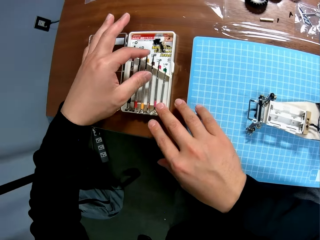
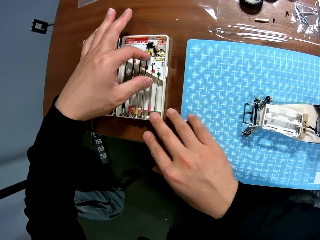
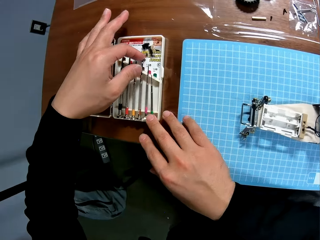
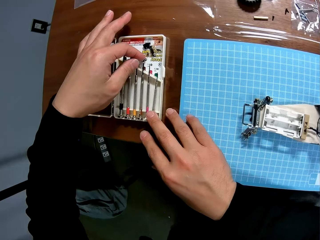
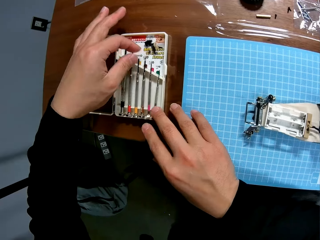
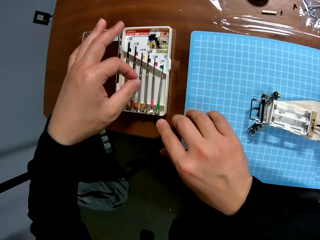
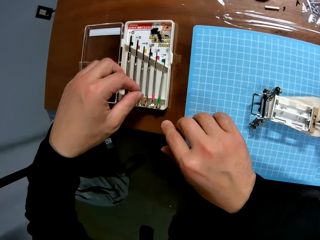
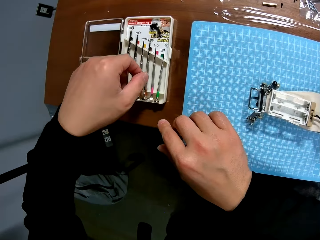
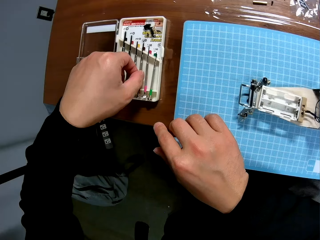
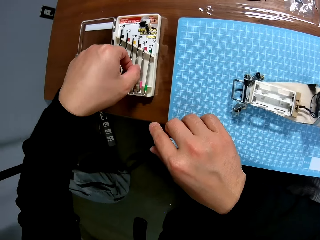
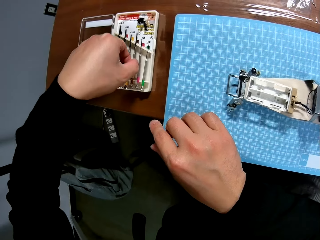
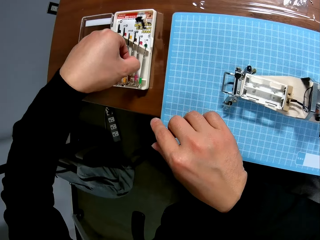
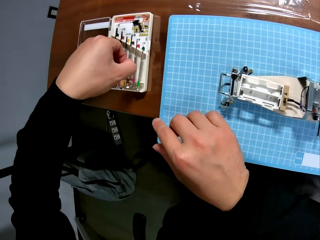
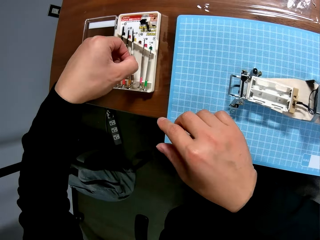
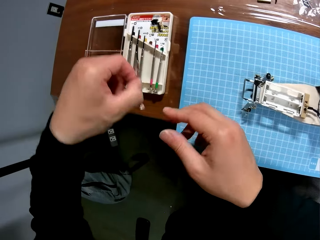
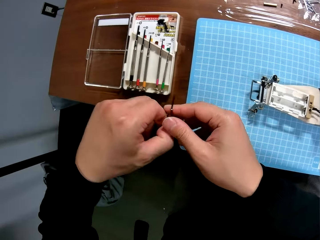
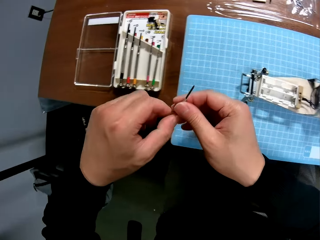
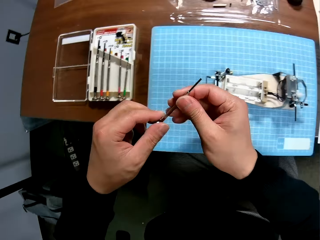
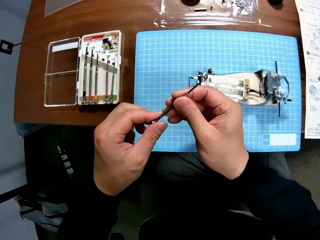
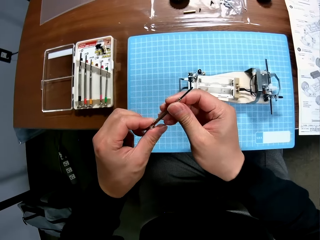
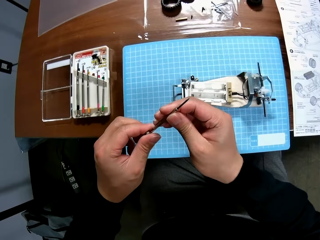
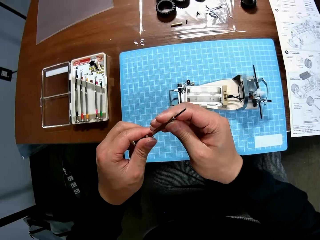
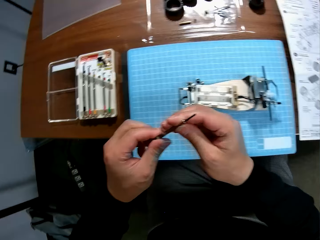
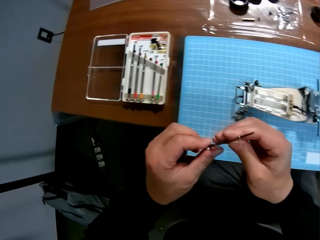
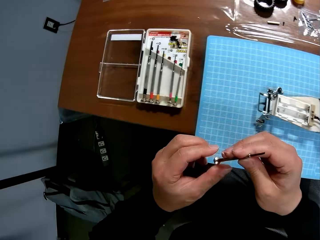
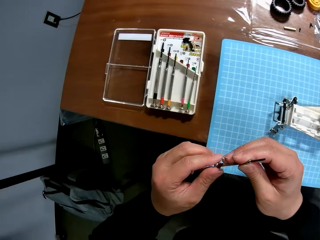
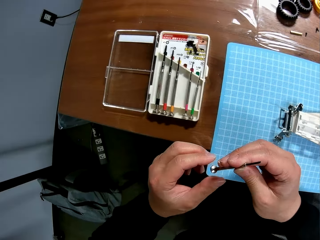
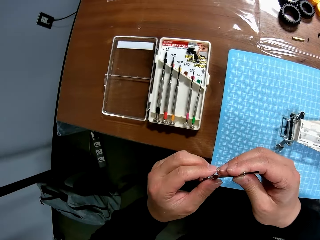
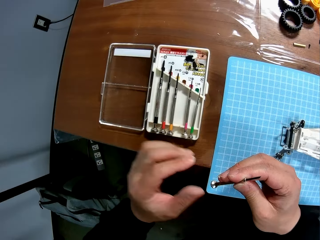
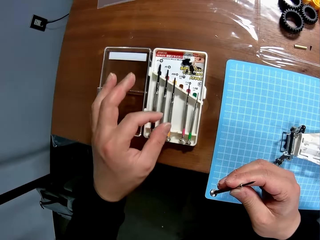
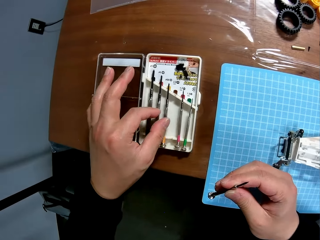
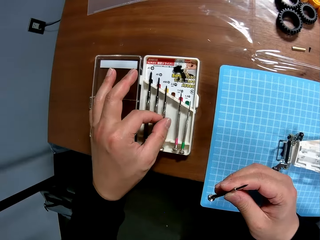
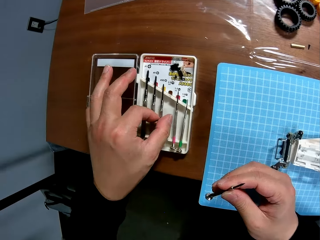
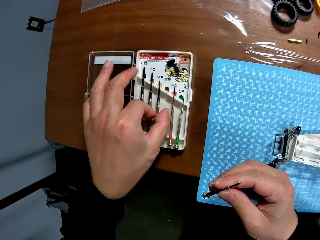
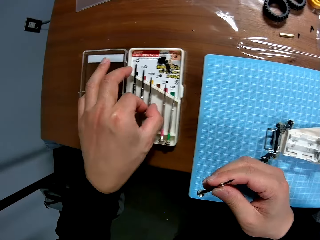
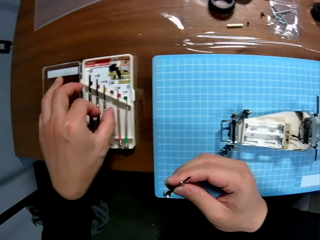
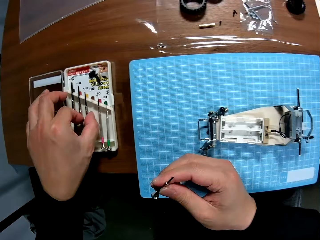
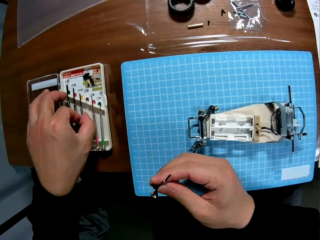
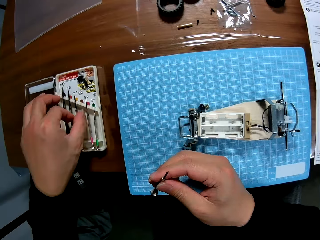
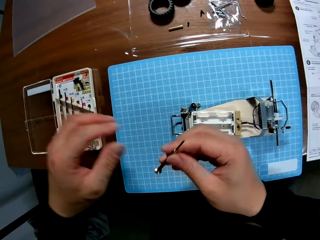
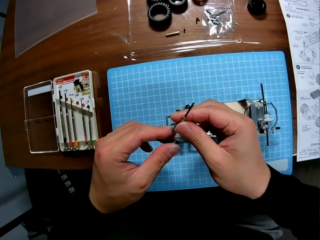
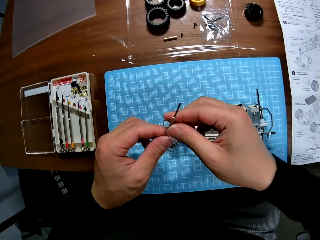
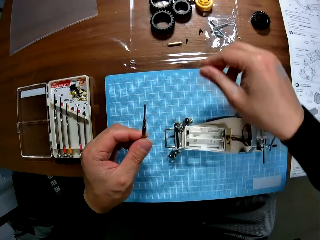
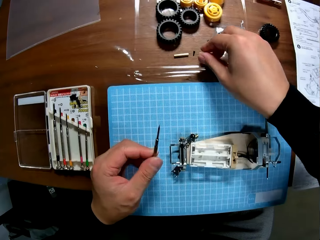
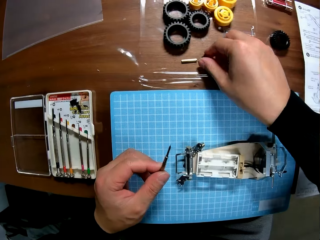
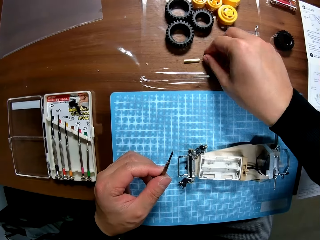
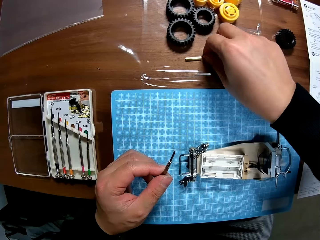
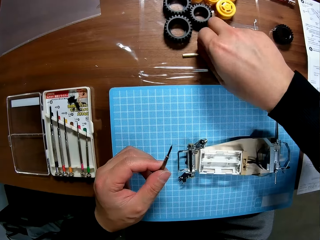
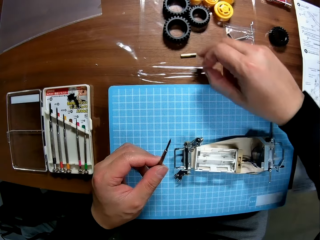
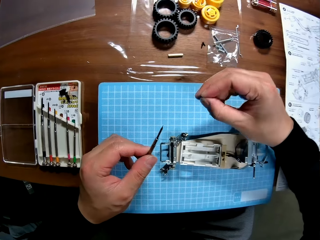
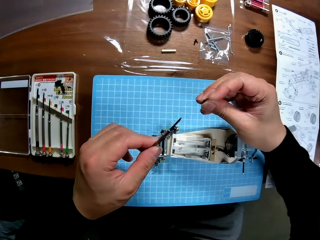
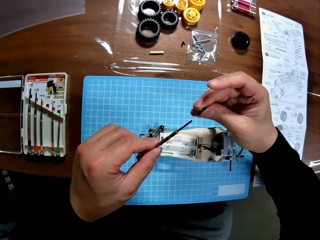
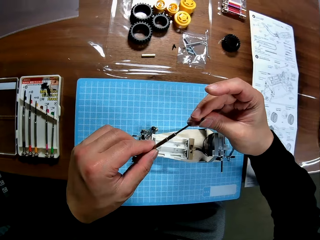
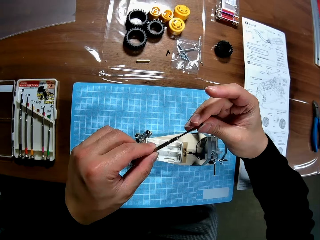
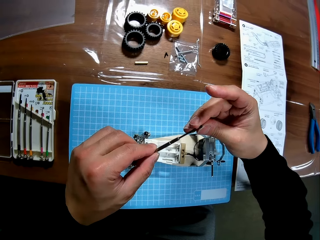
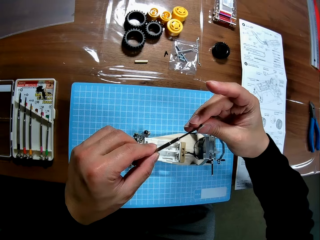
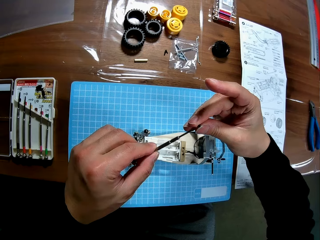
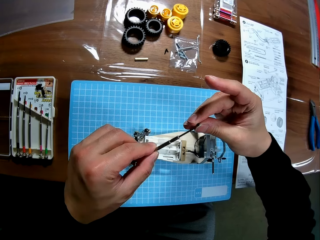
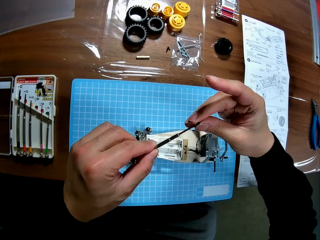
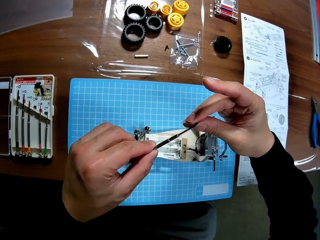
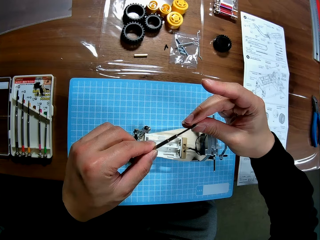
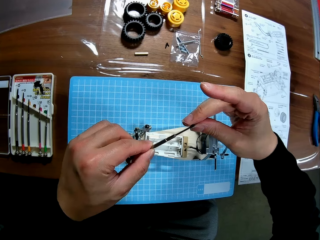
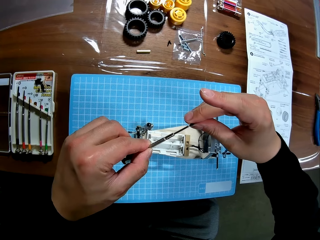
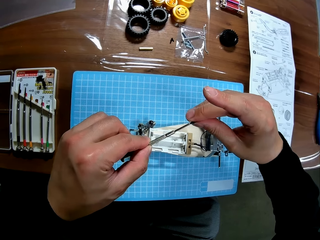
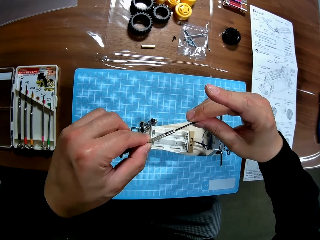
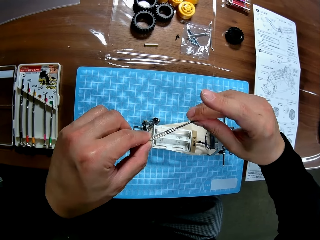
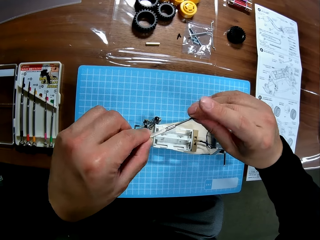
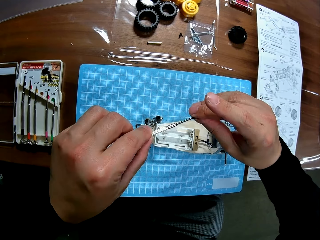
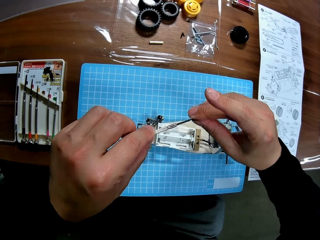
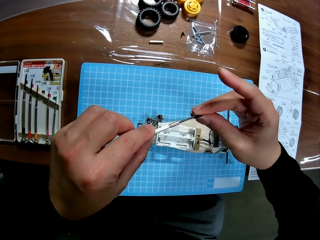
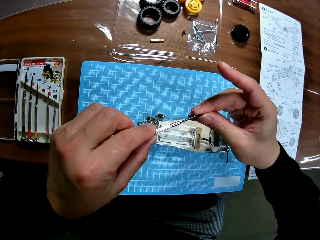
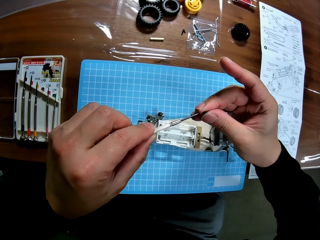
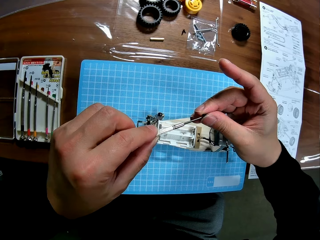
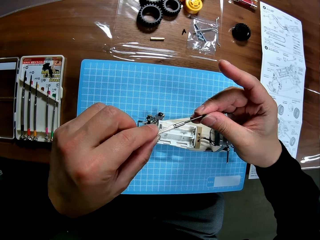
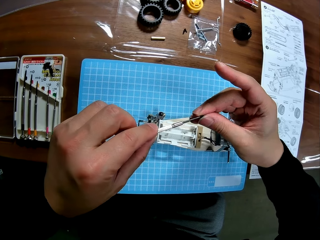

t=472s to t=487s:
The camera wearer touches a screwdriver in the screwdriver container with his right hand. He picks up a screwdriver from the screwdriver container with his left hand. He inspects the screwdriver with his hands and touches the screwdriver. He takes another screwdriver. He touches a second screwdriver in the screwdriver container with his left hand. He holds the screwdriver with his right hand and passes the screwdriver to his left hand. He picks up a screw on the table with his right hand and puts the screw on the screwdriver with his right hand.

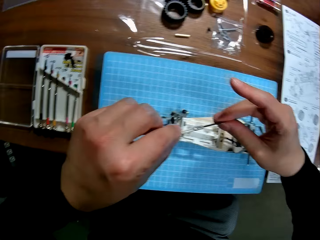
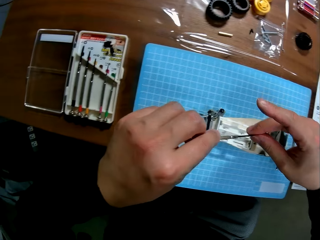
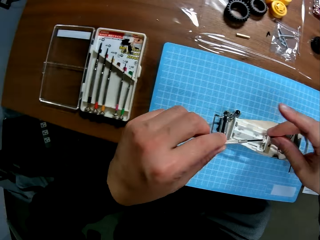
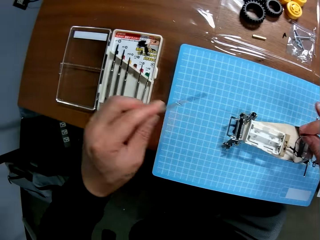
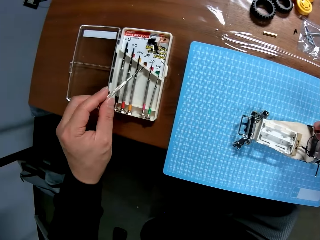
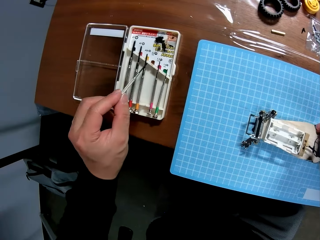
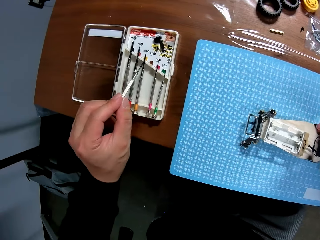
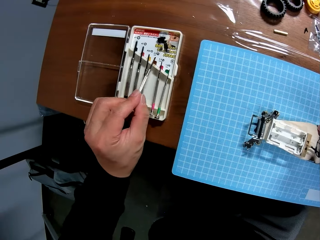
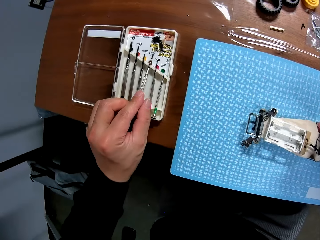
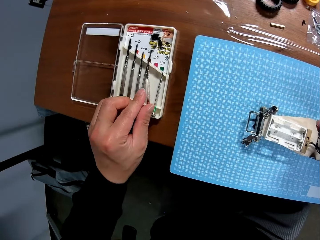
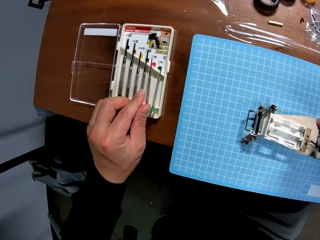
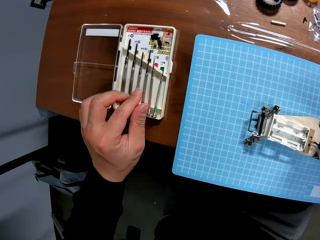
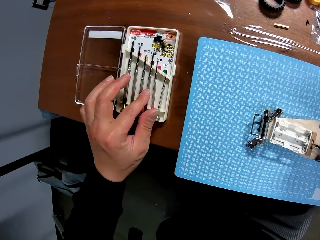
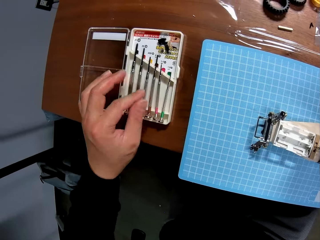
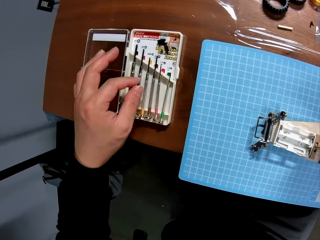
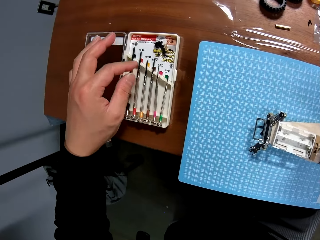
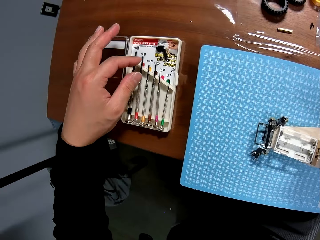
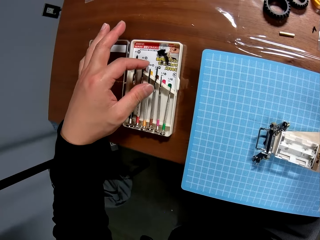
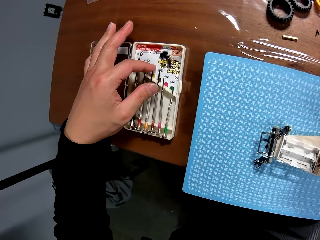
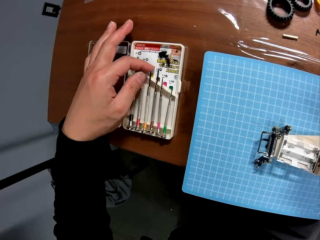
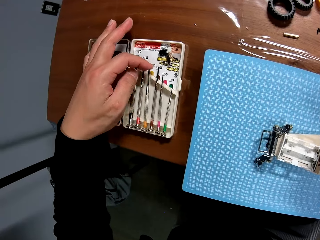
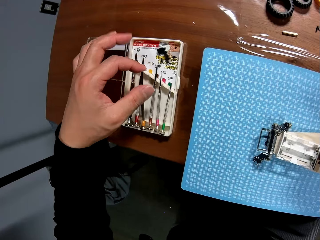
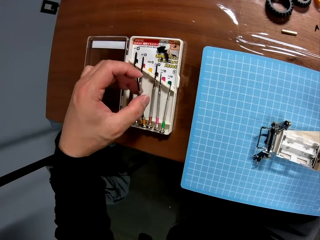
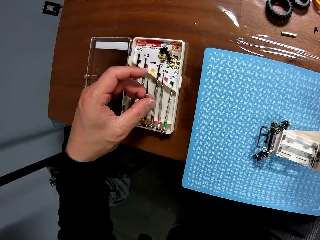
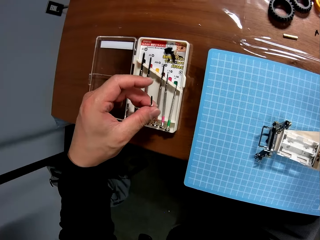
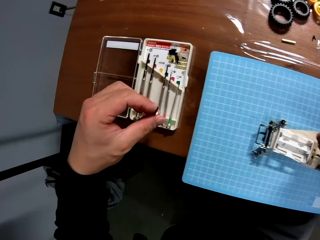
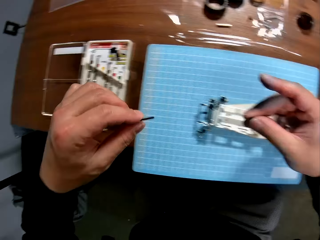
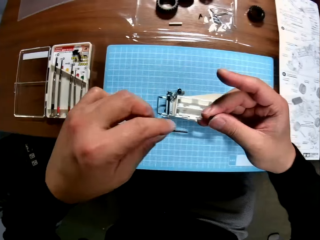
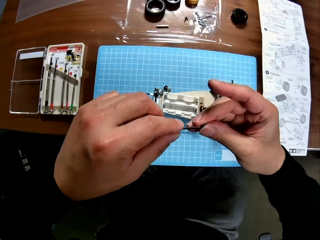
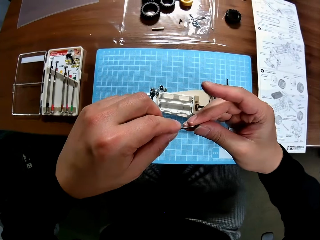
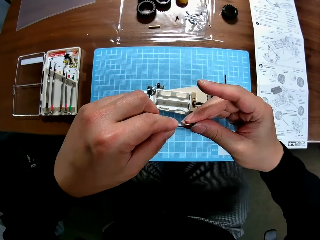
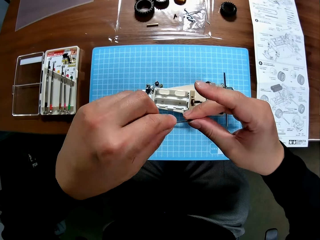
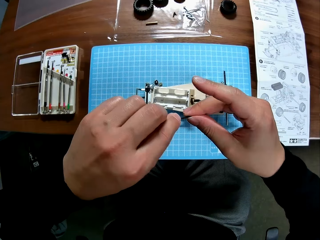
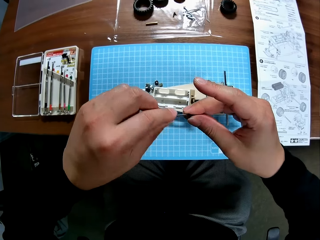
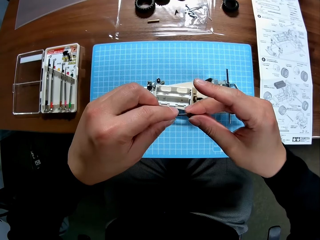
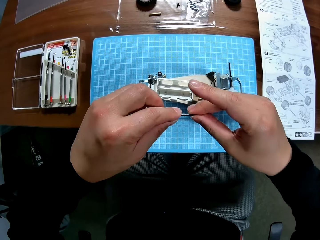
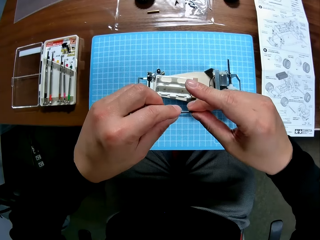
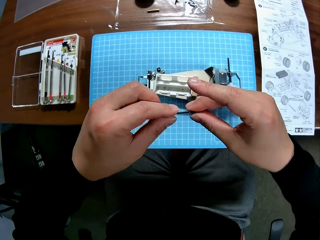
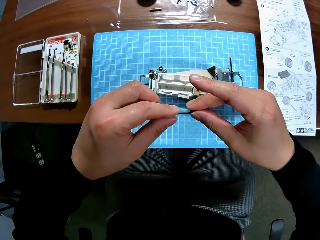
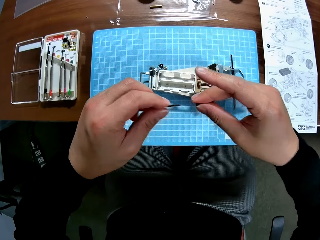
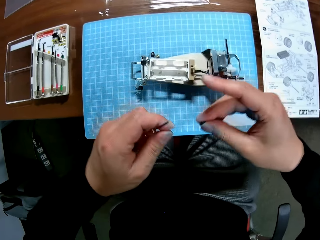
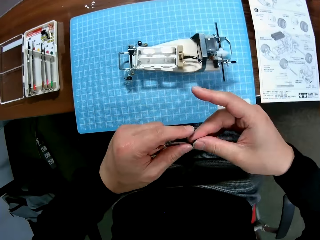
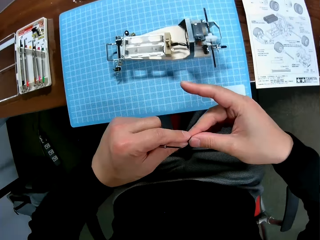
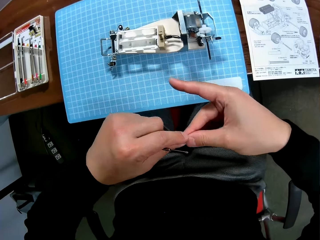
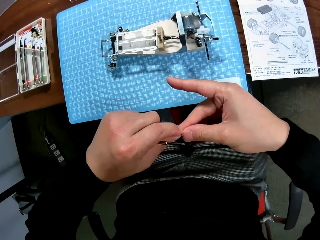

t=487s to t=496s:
The camera wearer puts the screwdriver in the screwdriver container. He picks up the second screwdriver from the screwdriver container with his left hand. He puts the screw on the second screwdriver with his right hand.
